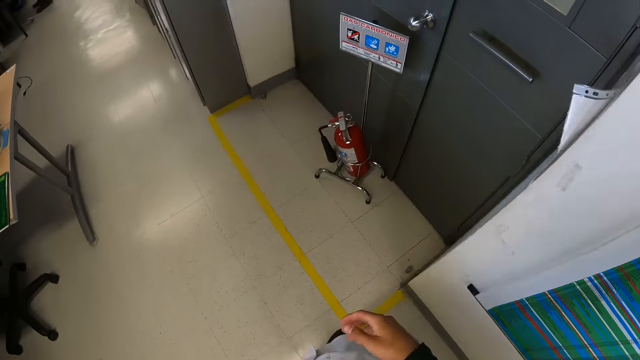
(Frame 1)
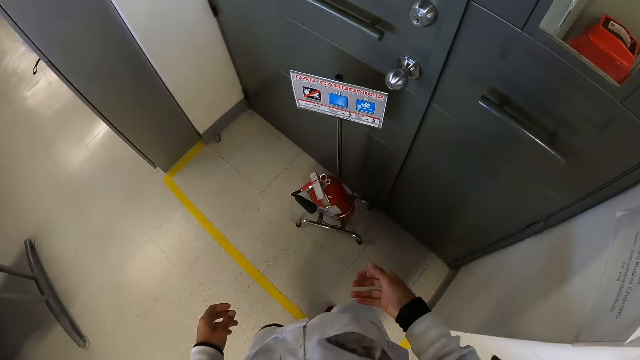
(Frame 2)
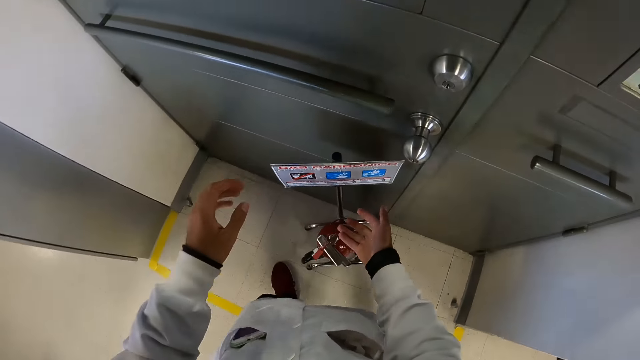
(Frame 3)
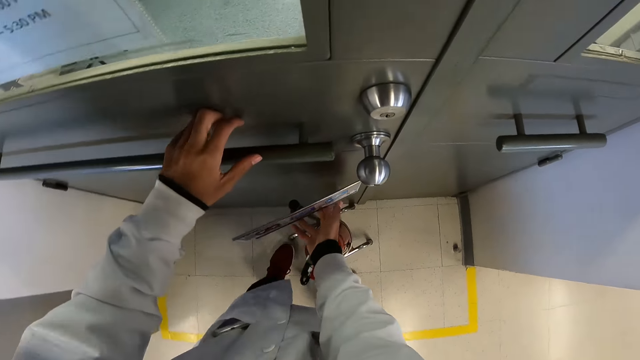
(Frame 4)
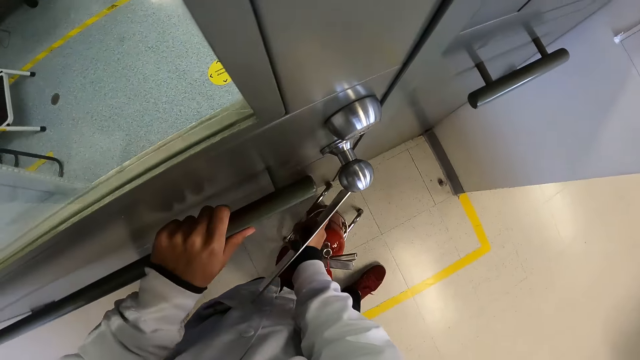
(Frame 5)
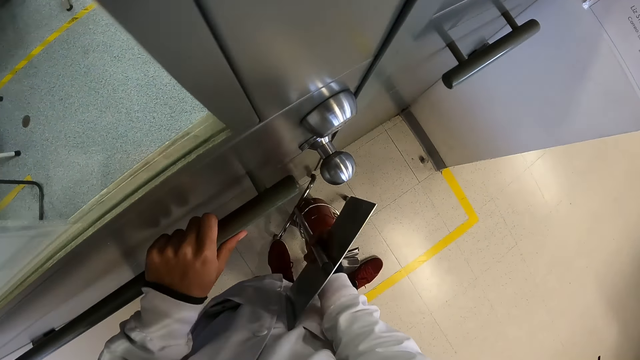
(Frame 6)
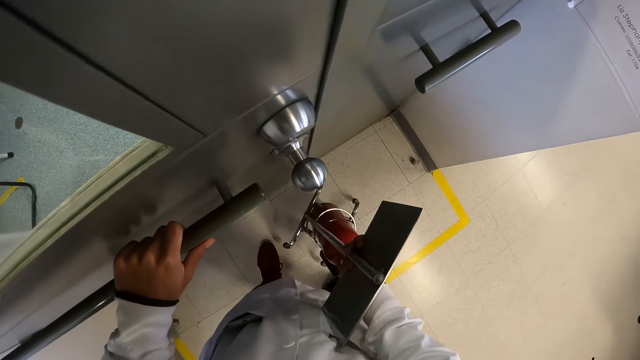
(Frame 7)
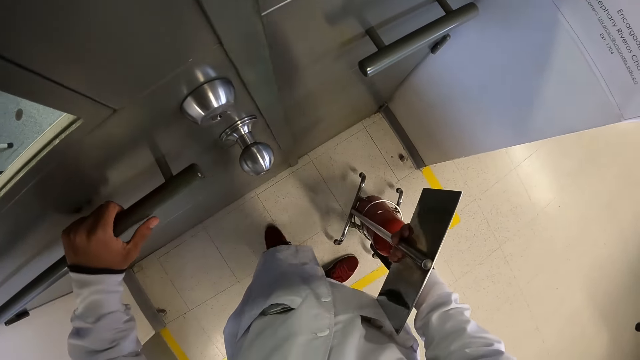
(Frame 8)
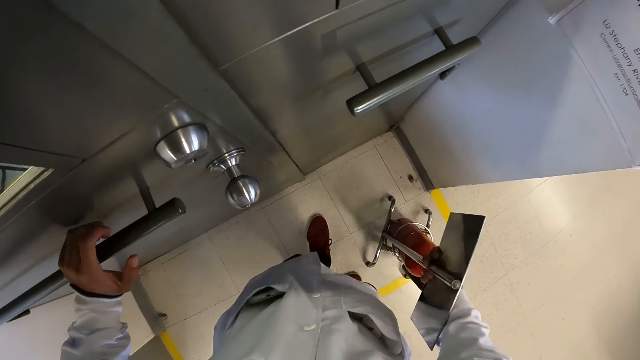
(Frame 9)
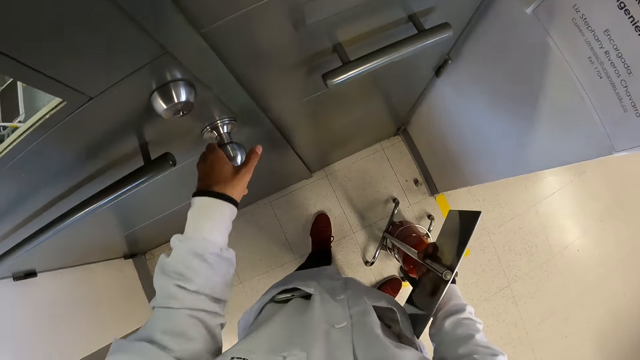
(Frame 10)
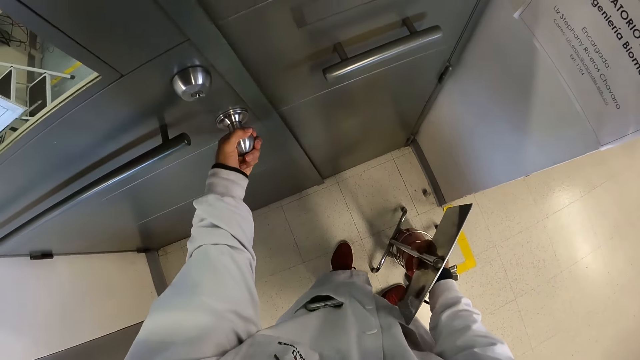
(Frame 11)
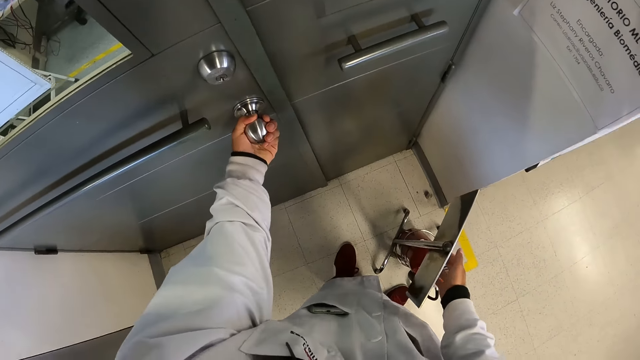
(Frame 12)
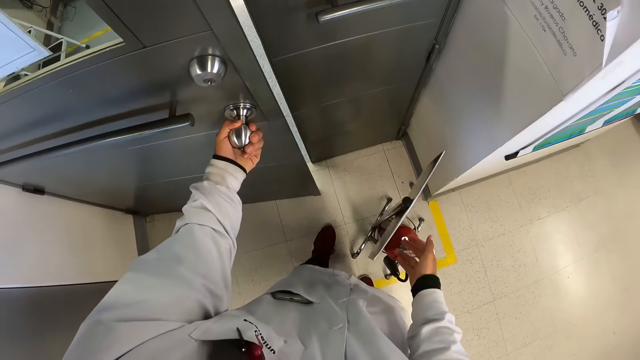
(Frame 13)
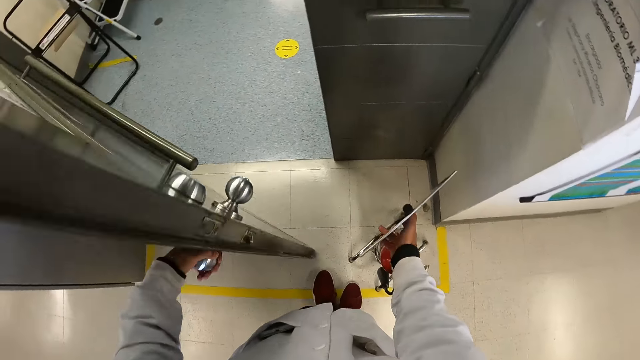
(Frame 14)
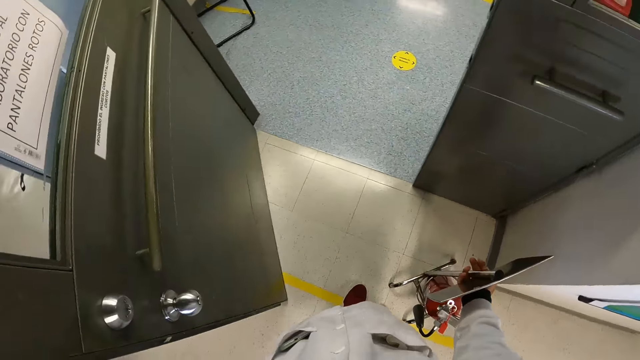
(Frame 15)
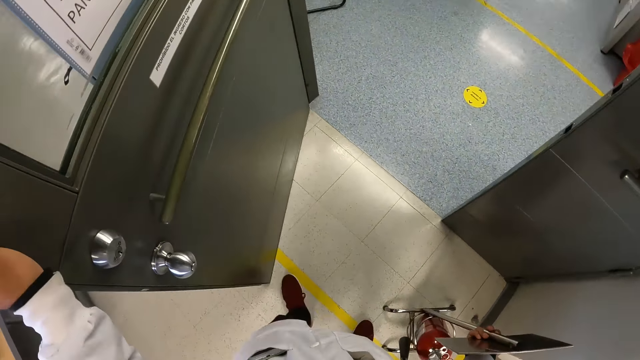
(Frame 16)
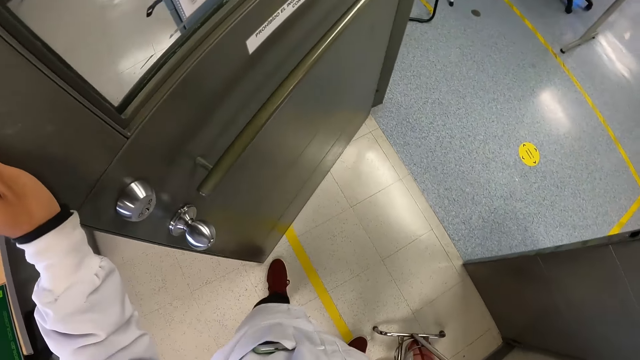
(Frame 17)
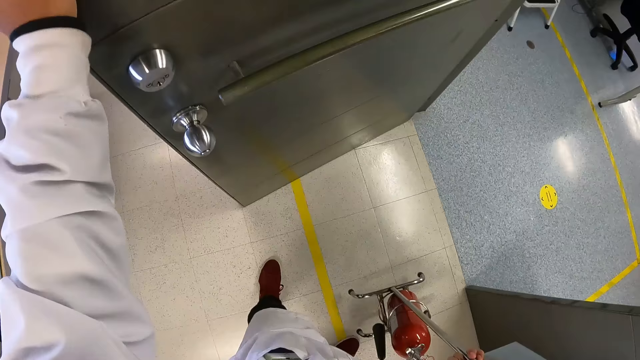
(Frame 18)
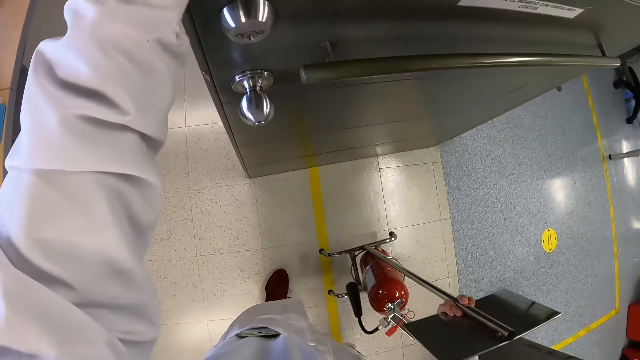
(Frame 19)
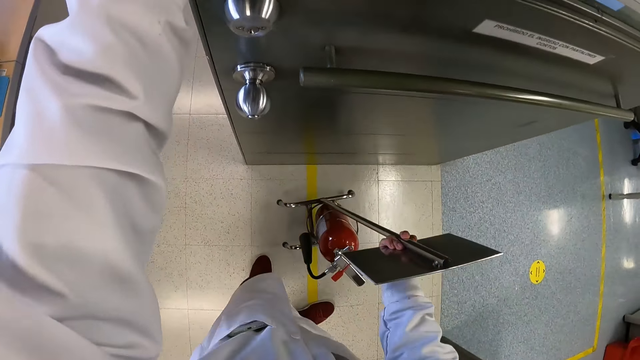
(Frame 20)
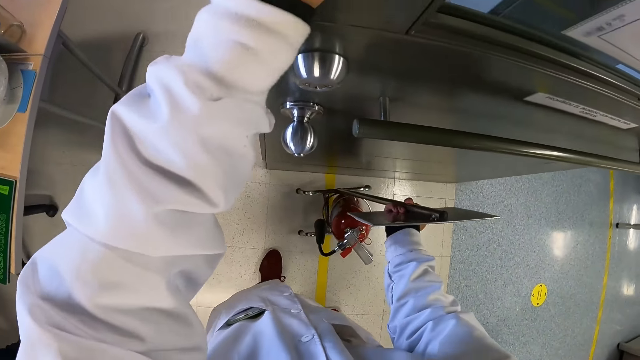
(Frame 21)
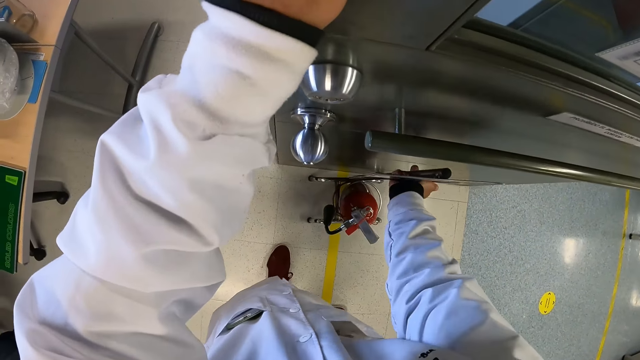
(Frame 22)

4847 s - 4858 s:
The camera wearer places his left hand on a door handle. He adjusts a fire extinguisher trolley on the floor with his right hand. He carries a fire extinguisher carrier. He drops the fire extinguisher carrier. He opens the door with his left hand. He drags the fire extinguisher trolley on the floor to the door with his right hand.

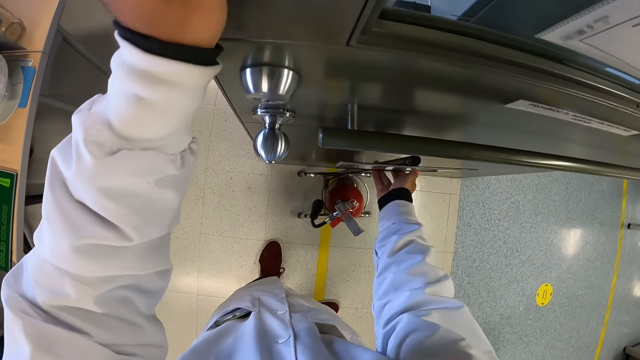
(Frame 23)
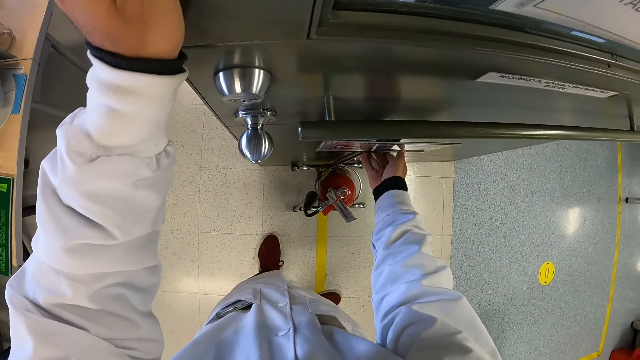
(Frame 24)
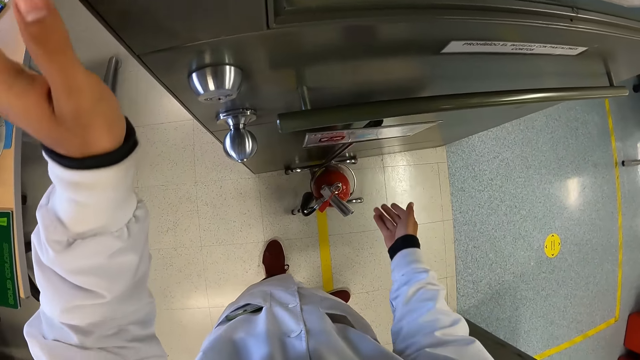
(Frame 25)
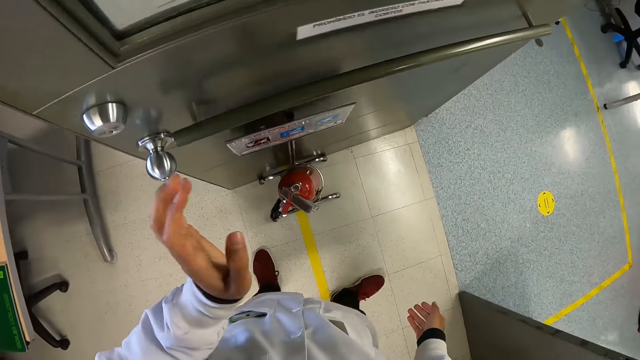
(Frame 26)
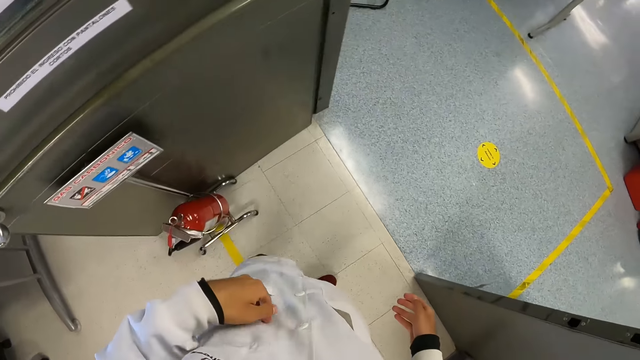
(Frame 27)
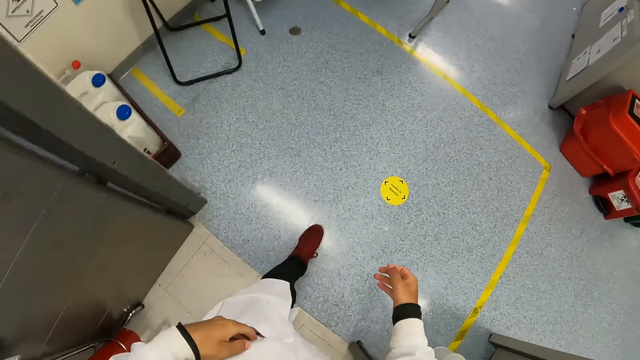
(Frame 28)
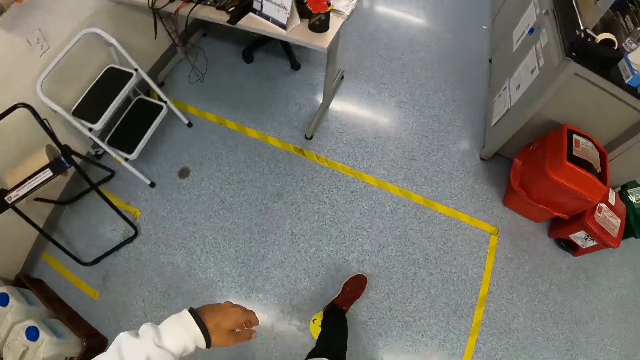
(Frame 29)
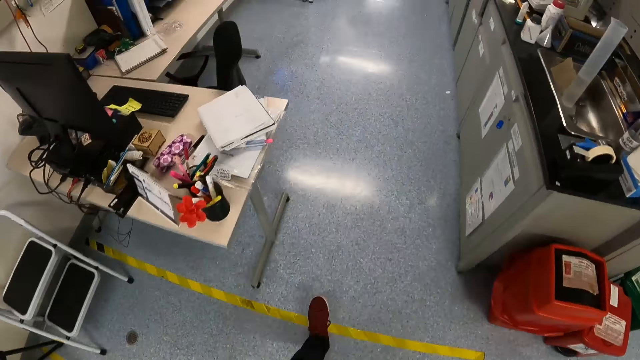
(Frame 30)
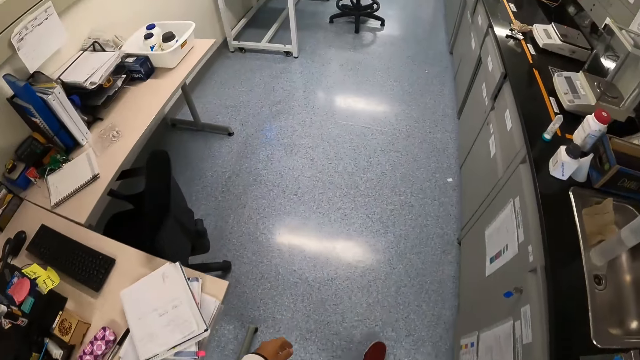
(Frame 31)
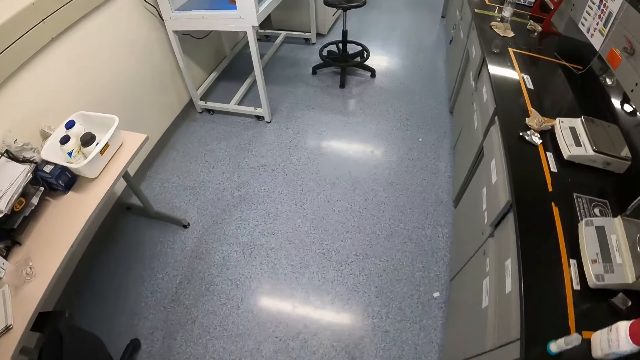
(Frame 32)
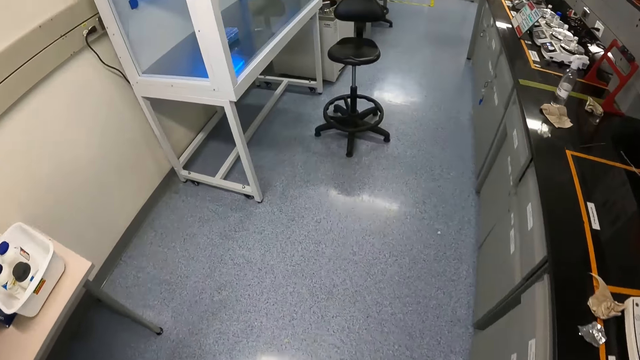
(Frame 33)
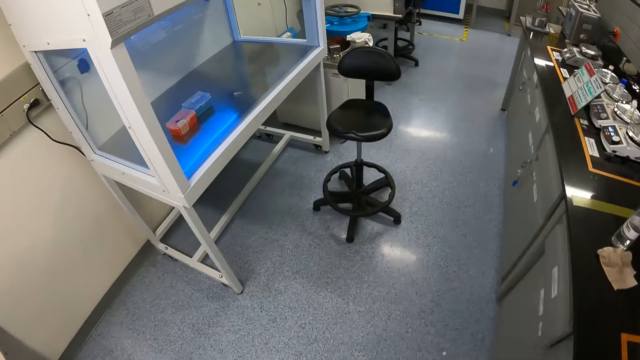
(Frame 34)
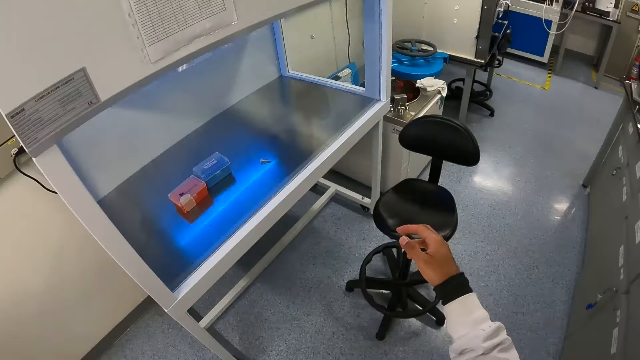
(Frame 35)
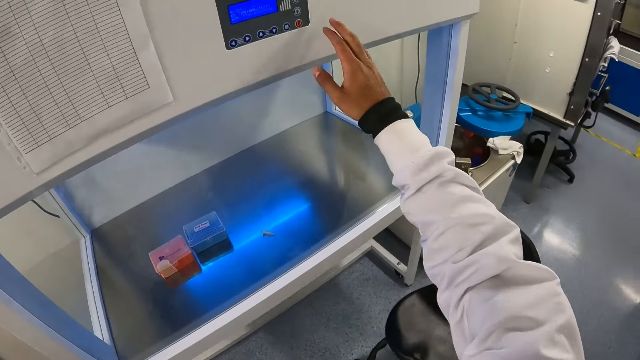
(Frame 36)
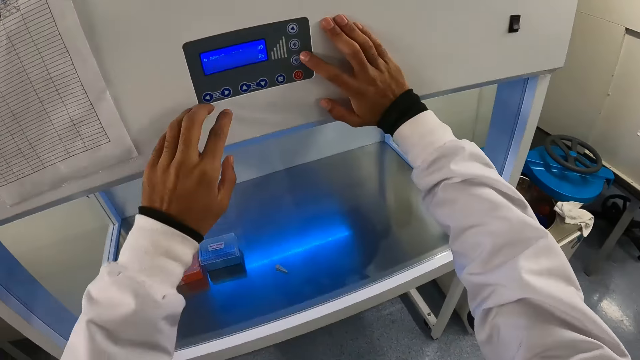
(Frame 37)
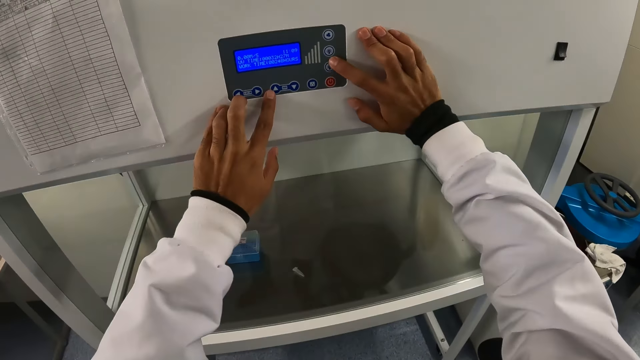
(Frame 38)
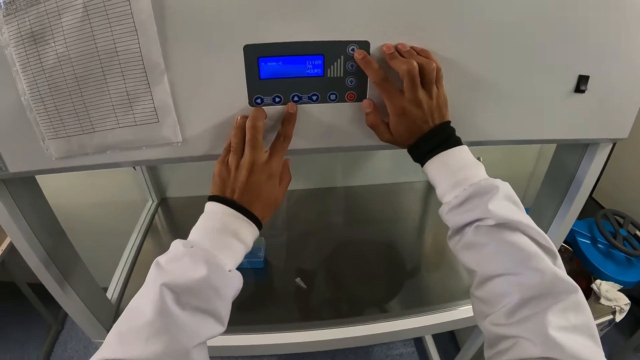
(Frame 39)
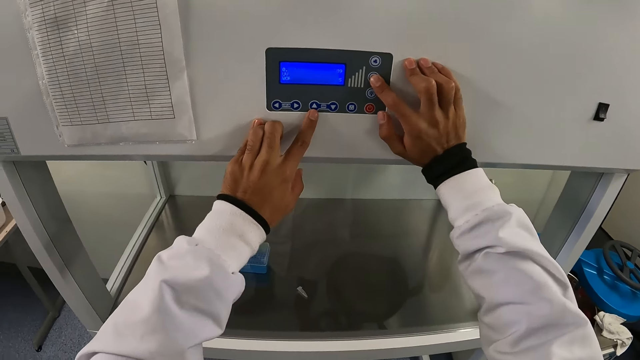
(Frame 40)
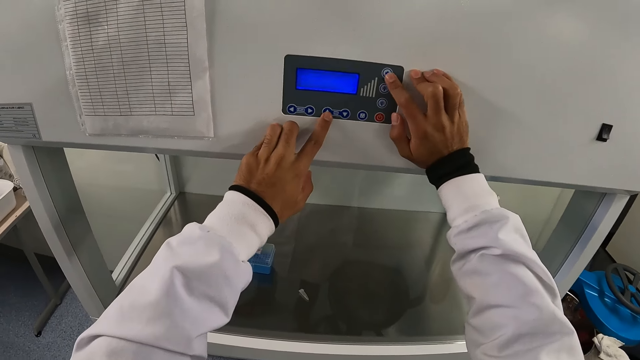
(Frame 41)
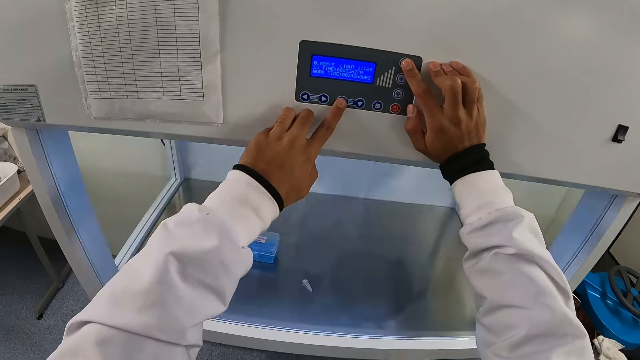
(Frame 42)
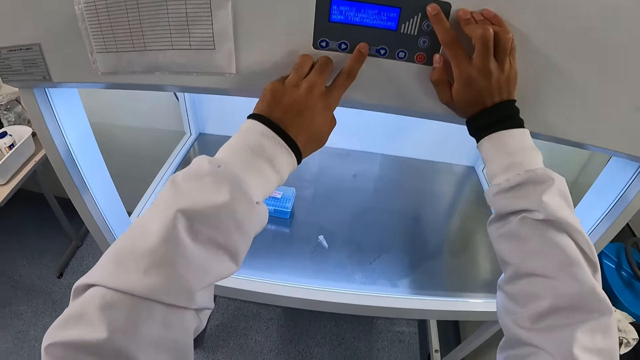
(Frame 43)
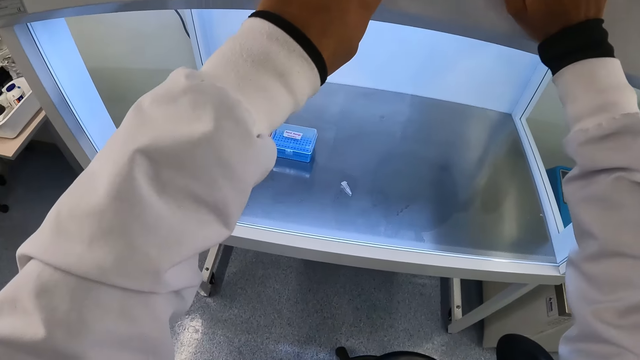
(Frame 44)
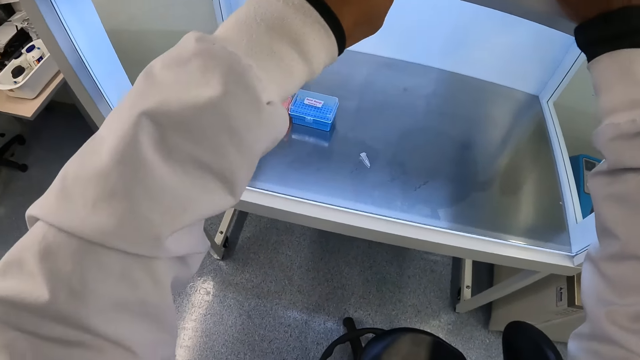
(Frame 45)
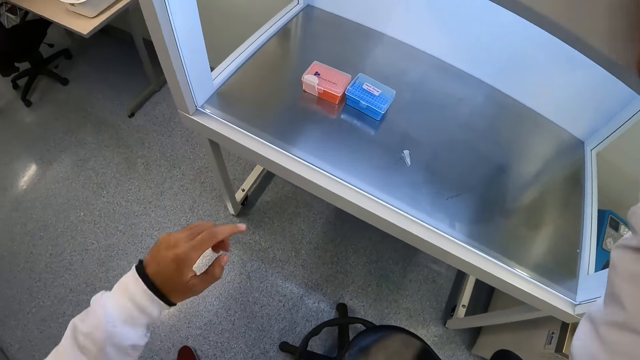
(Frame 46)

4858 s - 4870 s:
The camera wearer walks around. They operate the laminar flow machine with both hands.
